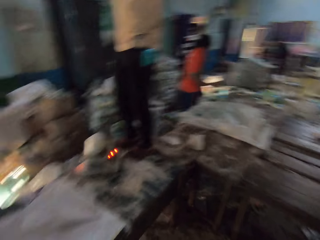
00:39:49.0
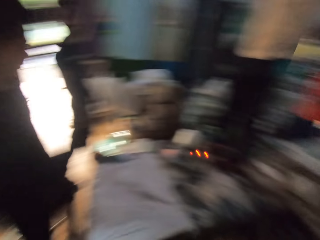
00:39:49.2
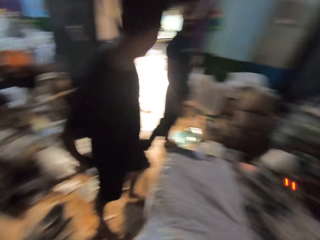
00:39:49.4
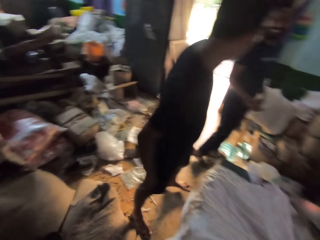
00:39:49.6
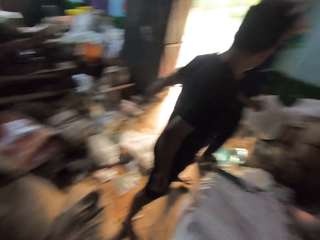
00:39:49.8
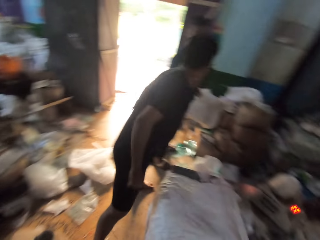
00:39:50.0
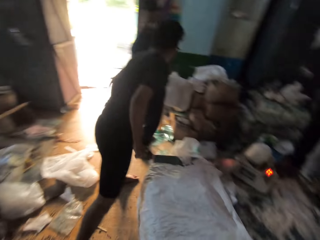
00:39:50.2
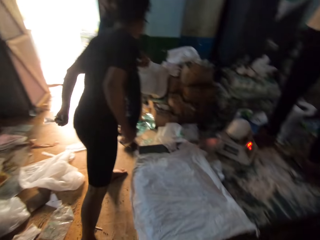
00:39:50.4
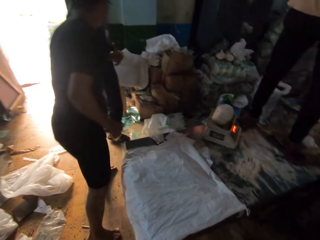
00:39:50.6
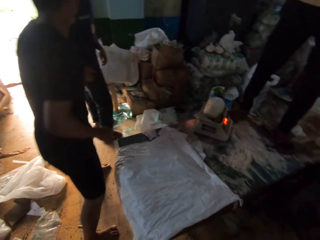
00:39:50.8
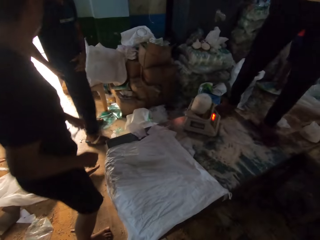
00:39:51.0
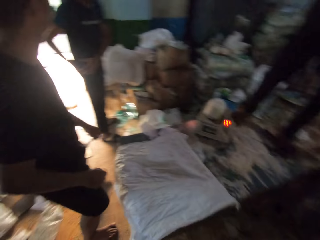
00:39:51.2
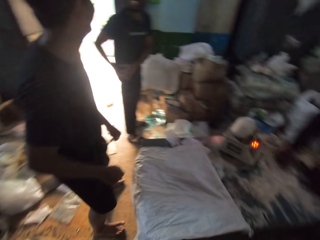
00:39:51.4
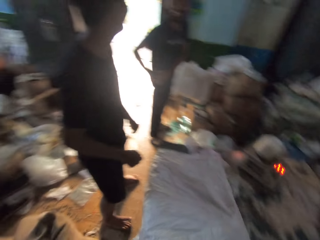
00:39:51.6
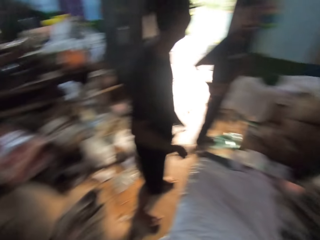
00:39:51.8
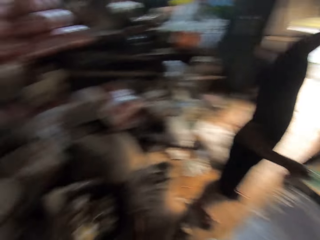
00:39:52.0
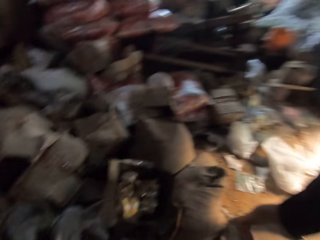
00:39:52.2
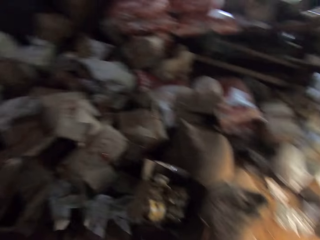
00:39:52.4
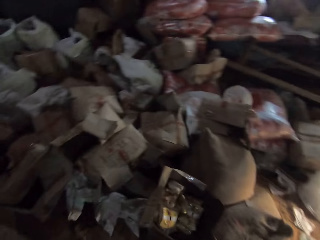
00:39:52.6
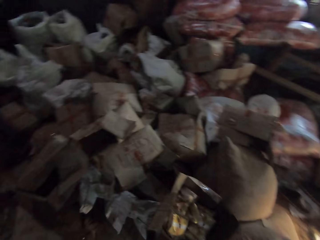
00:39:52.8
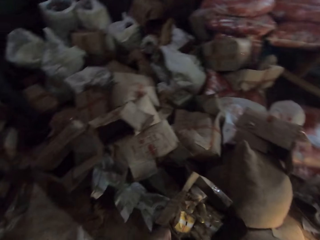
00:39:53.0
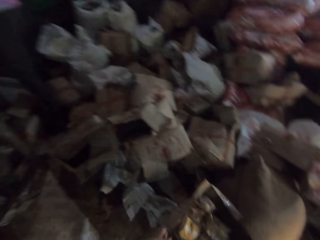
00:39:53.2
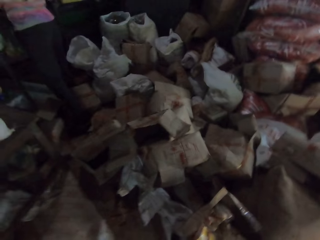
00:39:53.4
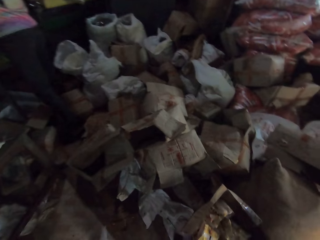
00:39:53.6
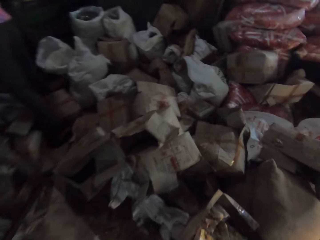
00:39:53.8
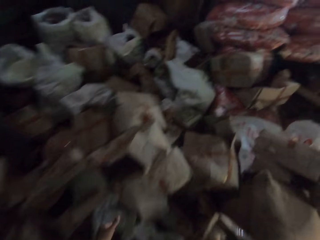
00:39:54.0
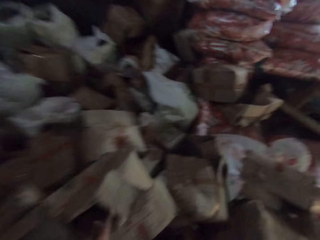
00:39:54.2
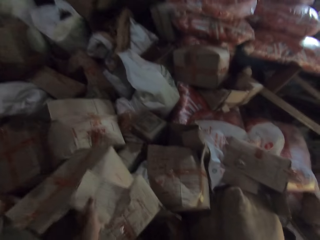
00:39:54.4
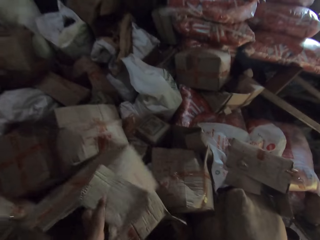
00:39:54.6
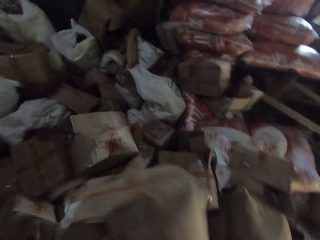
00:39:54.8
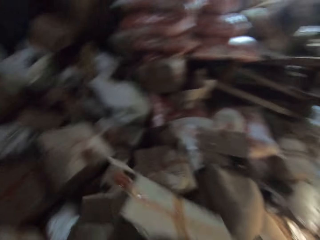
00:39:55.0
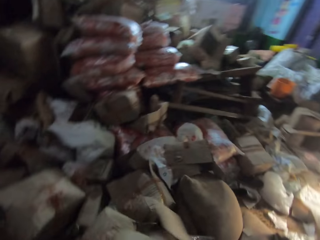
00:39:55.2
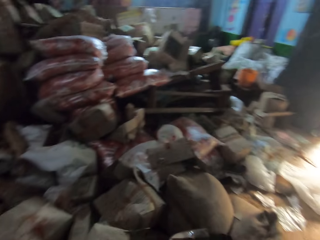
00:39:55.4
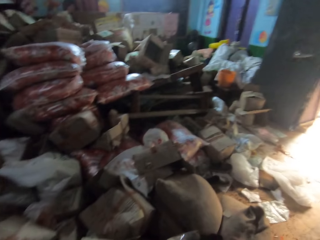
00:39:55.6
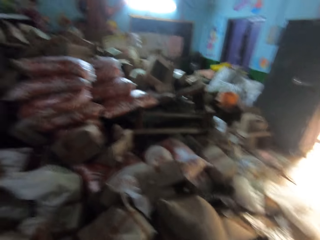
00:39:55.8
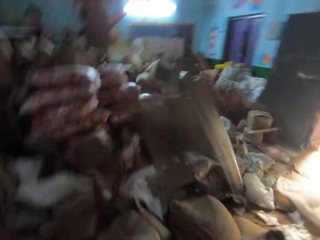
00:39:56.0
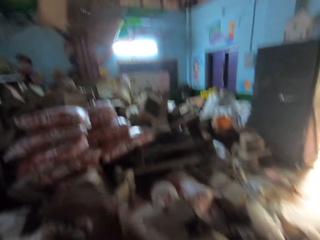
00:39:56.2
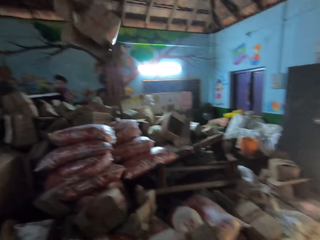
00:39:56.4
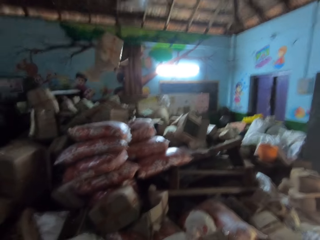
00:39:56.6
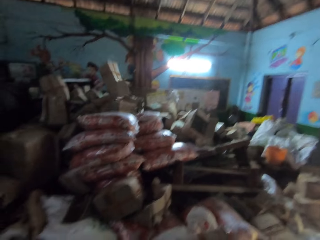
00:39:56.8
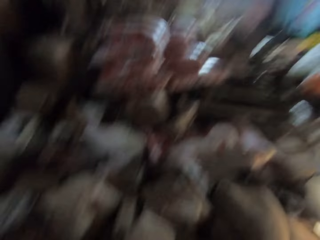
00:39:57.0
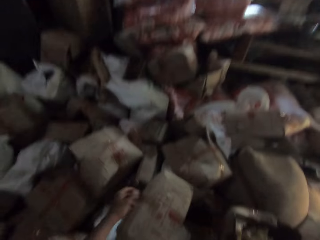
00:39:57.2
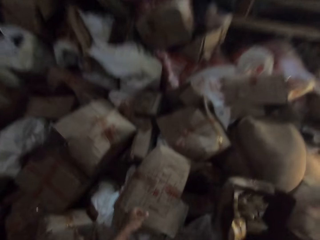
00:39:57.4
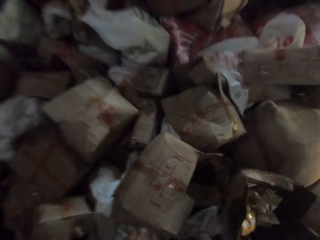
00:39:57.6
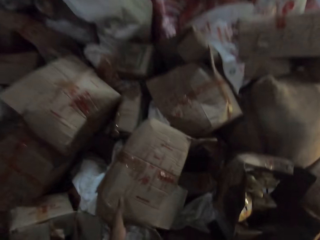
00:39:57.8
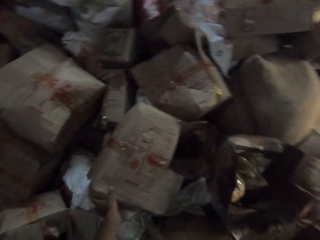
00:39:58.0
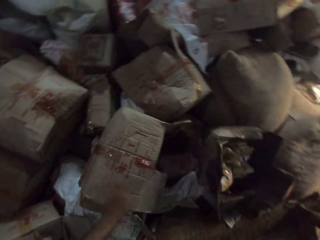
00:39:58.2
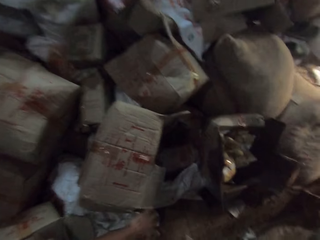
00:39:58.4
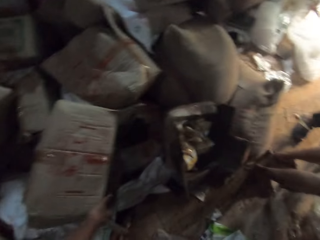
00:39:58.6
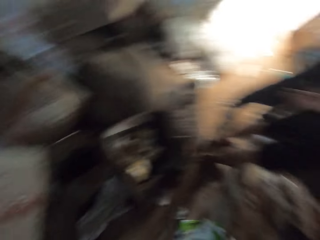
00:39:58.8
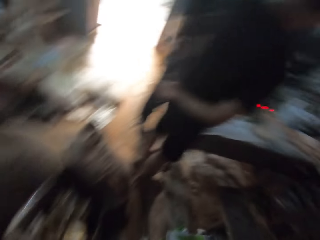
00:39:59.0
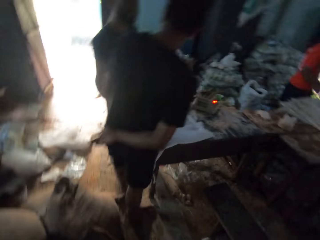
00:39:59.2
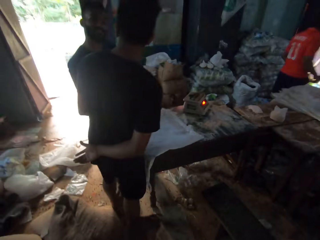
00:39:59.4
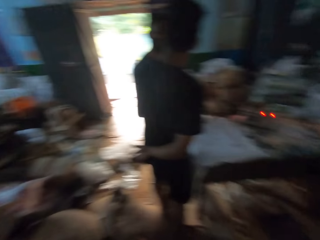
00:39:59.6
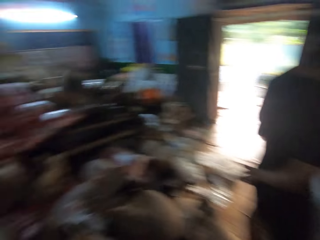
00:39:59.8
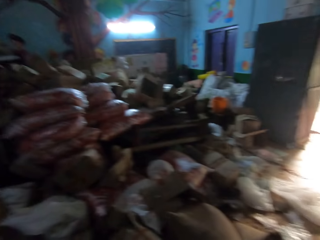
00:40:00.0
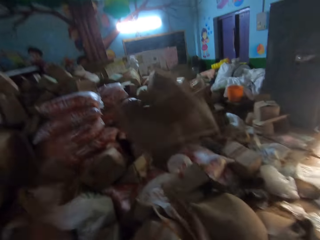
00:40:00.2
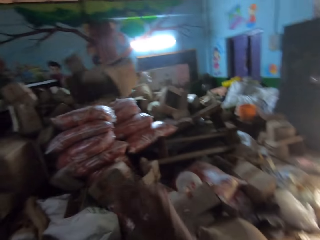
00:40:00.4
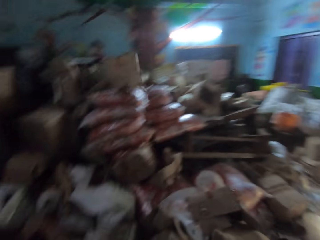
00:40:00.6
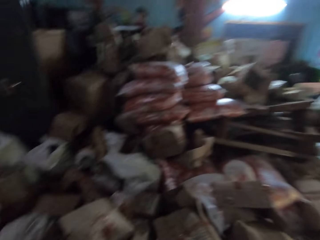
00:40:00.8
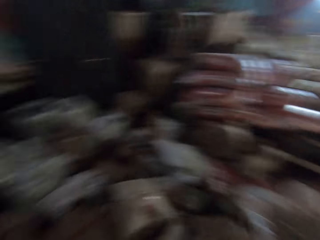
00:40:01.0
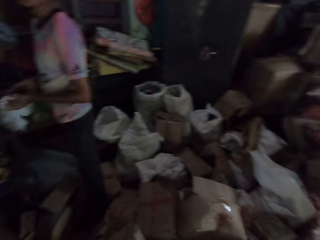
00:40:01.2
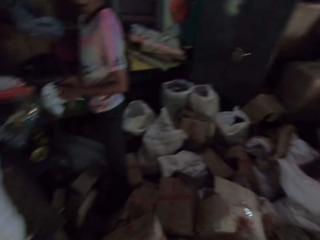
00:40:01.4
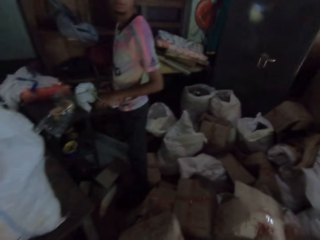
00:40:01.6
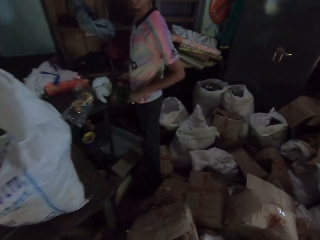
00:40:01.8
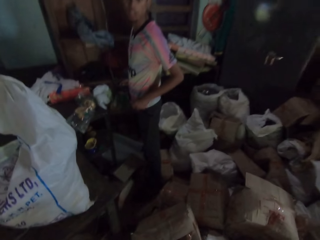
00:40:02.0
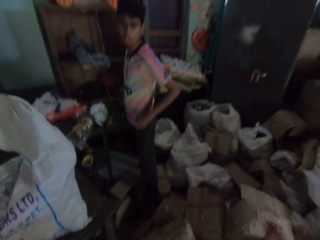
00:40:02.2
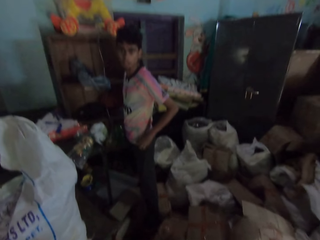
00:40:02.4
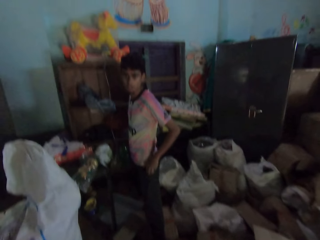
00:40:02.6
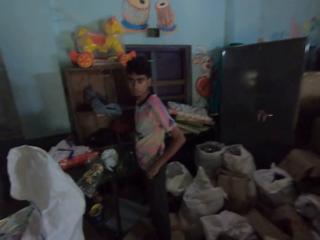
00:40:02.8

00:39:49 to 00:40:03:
A man interacts with another man. The camera wearer picks up a carton from the ground with his left hand. He throws the carton into a pile with his right hand. He touches a carton from the ground with his left hand. He throws the carton into the pile with his right hand.

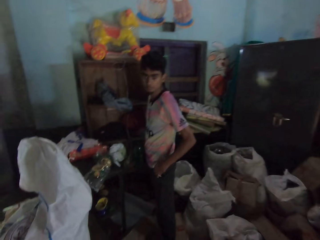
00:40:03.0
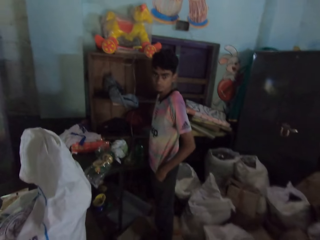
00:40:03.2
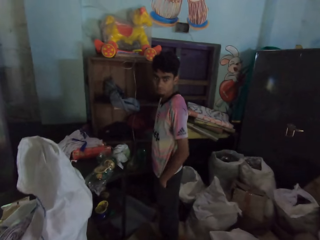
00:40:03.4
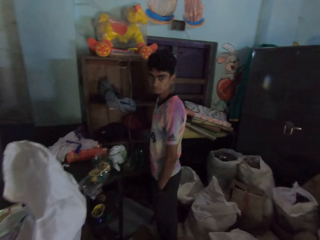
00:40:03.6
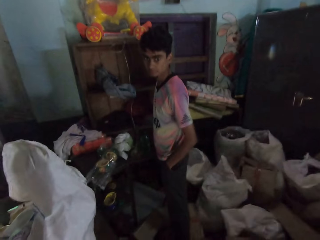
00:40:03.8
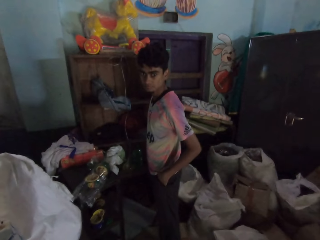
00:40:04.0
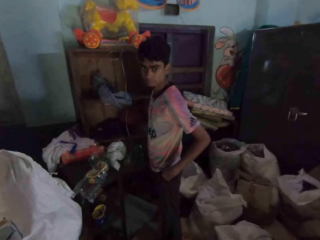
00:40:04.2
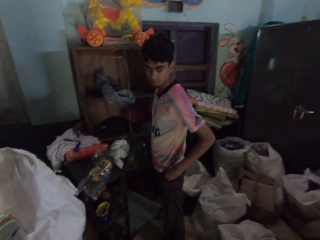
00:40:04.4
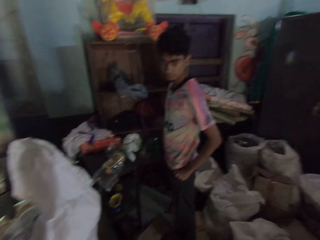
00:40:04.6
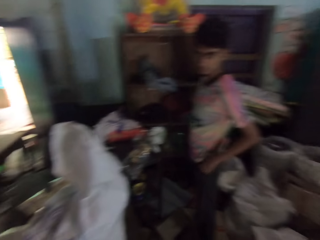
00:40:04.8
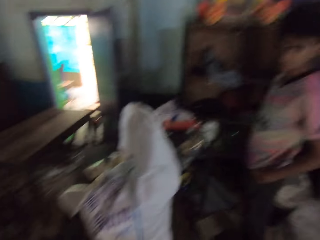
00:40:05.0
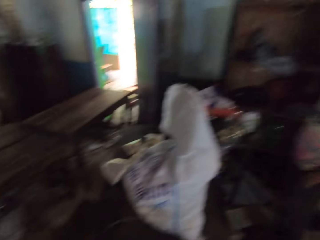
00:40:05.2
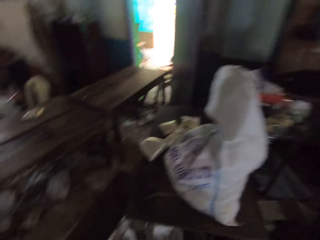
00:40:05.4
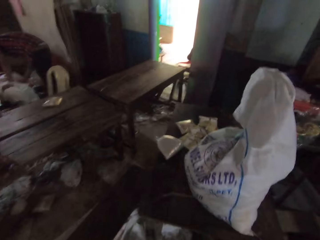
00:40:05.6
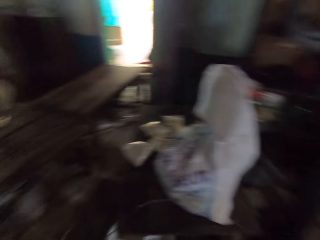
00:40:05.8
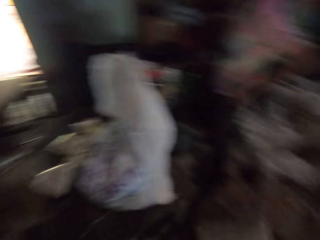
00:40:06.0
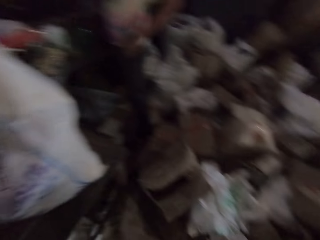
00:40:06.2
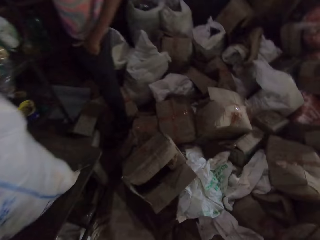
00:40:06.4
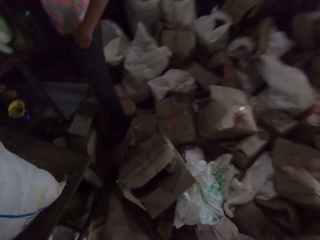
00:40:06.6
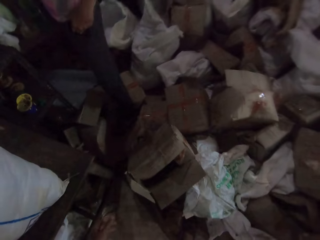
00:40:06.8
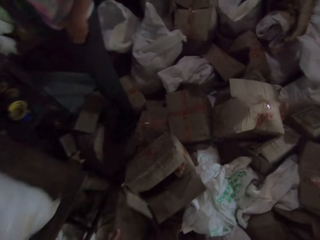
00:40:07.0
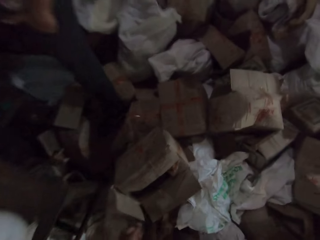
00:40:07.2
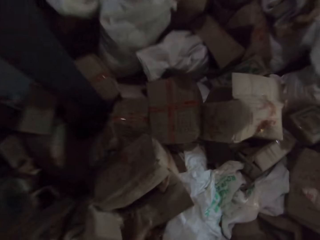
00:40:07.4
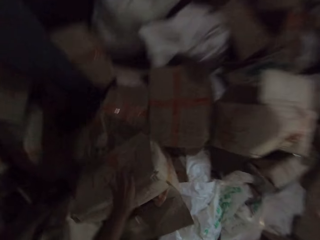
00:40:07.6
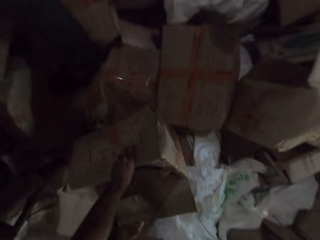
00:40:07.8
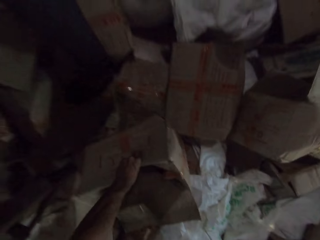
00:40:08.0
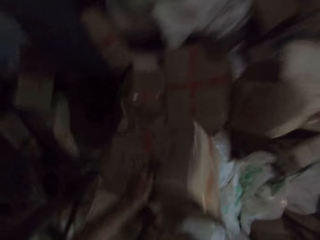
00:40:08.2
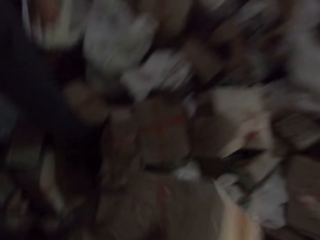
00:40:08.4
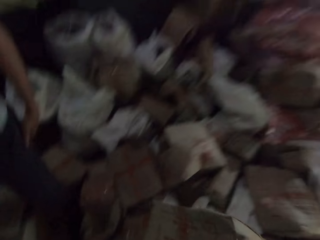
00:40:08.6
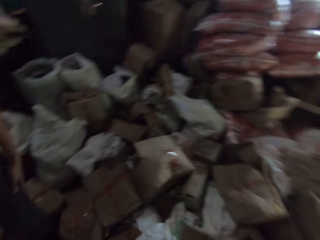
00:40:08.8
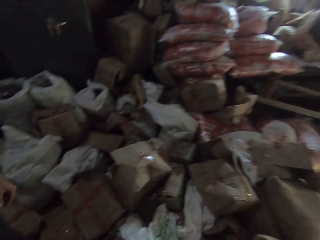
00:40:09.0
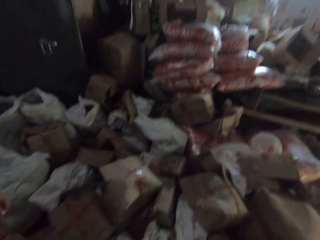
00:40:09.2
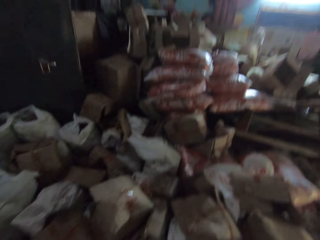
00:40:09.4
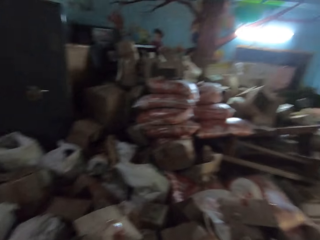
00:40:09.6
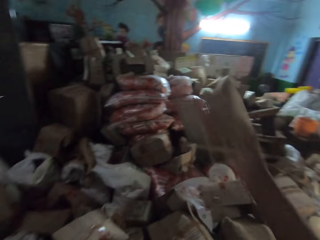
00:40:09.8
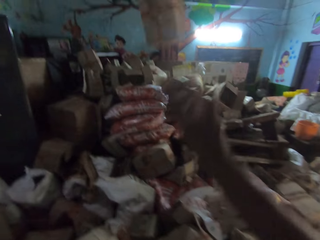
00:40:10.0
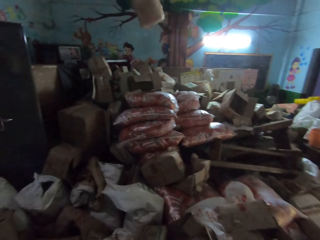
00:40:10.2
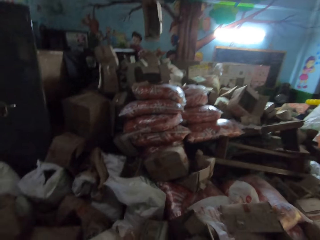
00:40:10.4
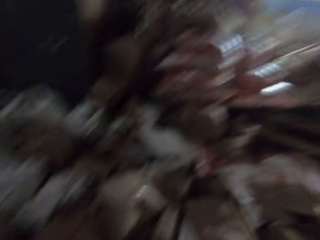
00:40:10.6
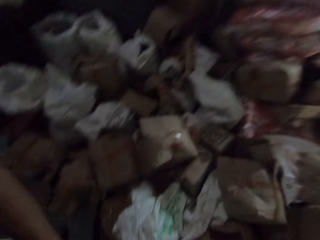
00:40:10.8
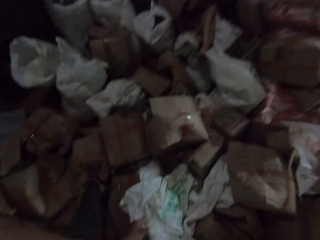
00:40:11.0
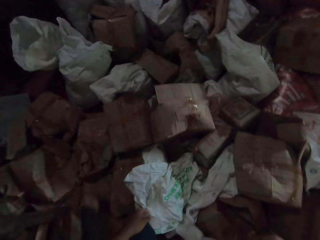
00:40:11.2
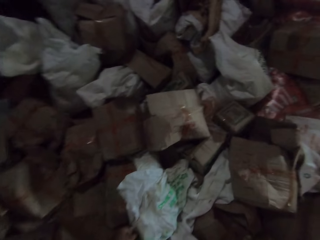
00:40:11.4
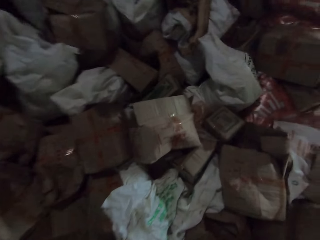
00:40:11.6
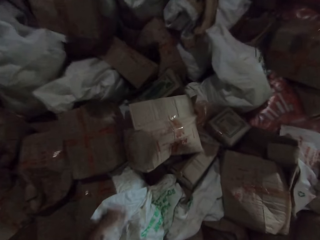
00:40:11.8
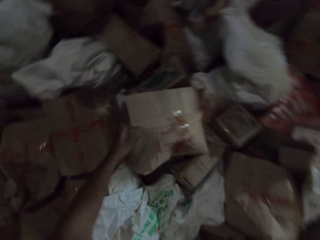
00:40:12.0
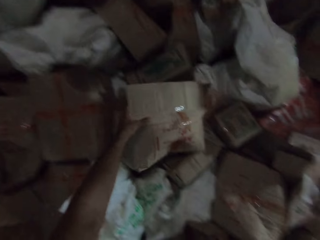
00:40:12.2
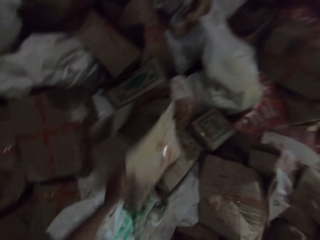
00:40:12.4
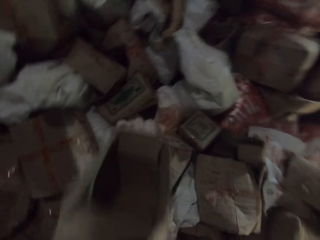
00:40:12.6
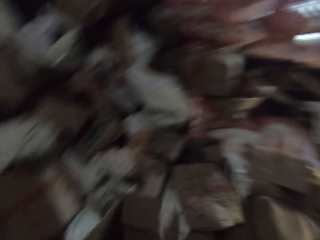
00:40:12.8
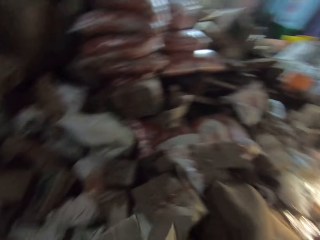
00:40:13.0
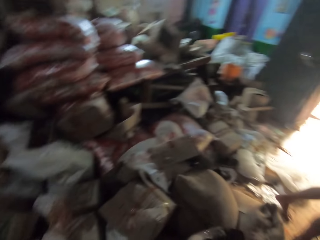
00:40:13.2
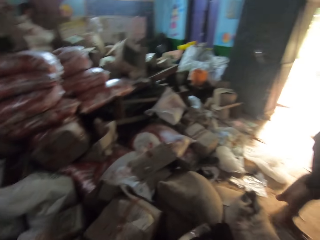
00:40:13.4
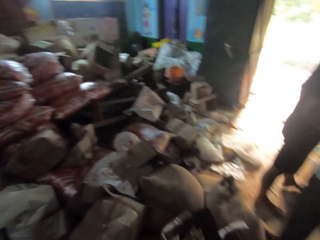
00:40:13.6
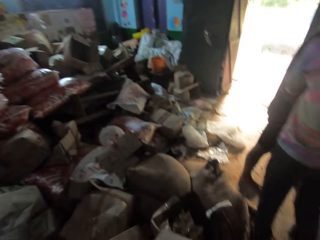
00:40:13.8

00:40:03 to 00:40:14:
A man places both hands into his pocket. The camera wearer interacts with the man. He picks up a carton from the ground with his left hand. He throws the carton into the pile with his right hand. He picks up a carton from the ground with his left hand.
